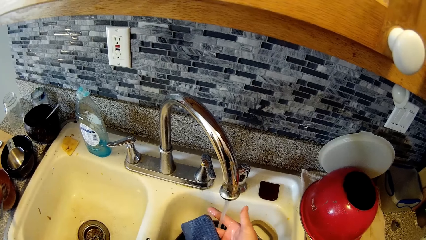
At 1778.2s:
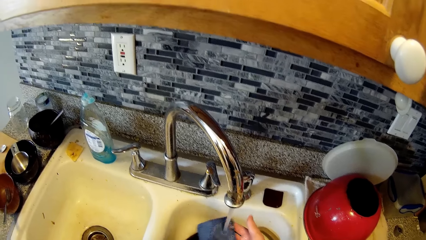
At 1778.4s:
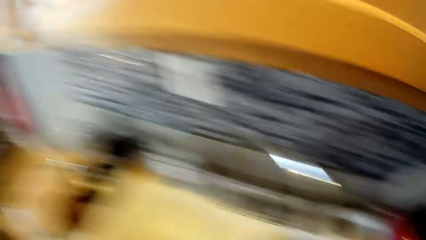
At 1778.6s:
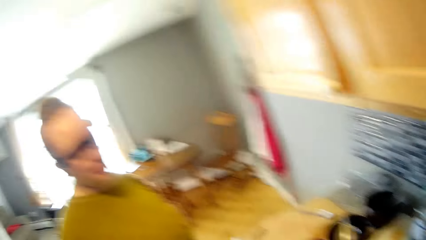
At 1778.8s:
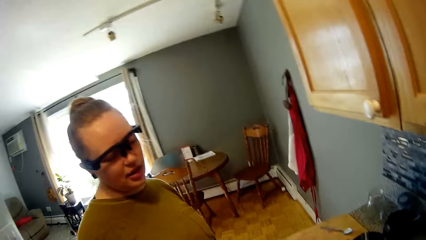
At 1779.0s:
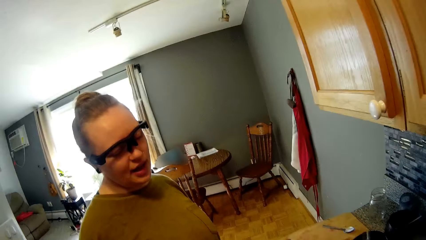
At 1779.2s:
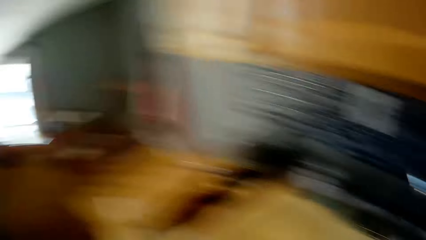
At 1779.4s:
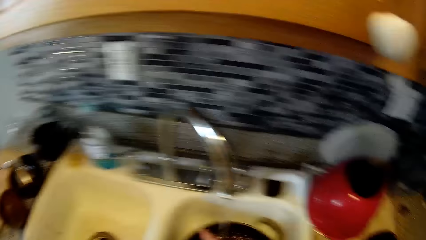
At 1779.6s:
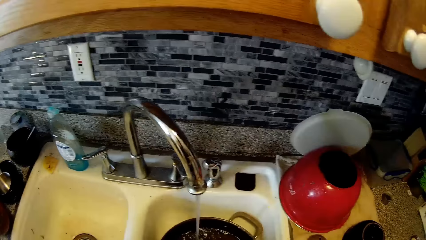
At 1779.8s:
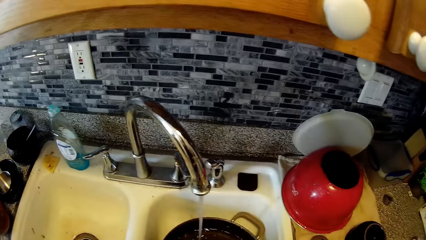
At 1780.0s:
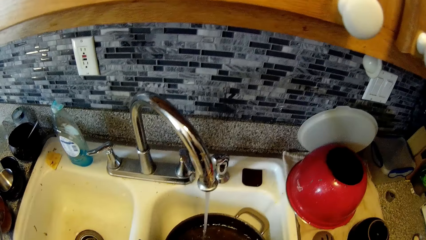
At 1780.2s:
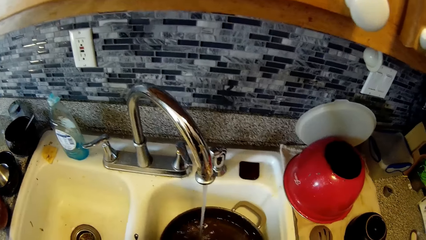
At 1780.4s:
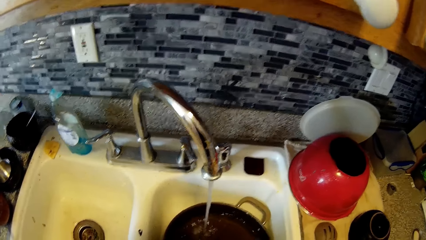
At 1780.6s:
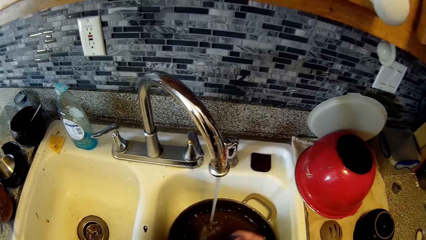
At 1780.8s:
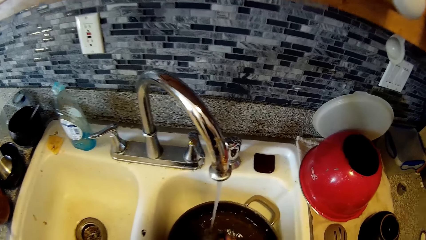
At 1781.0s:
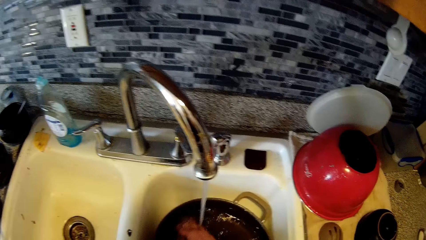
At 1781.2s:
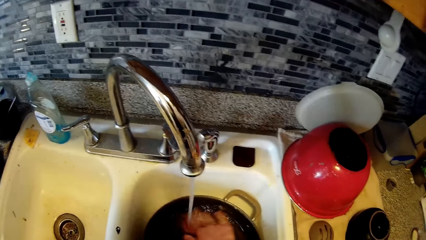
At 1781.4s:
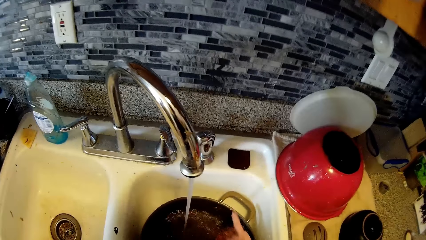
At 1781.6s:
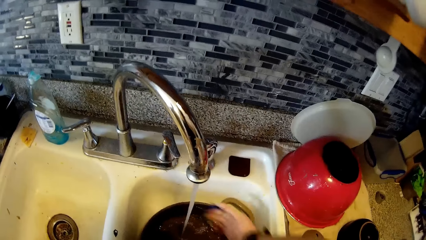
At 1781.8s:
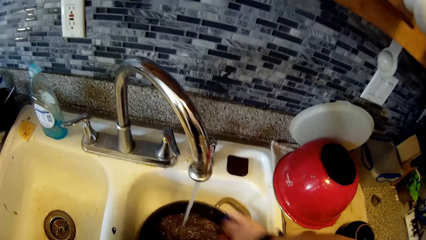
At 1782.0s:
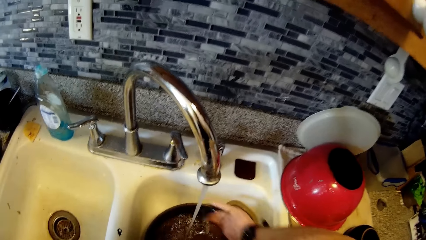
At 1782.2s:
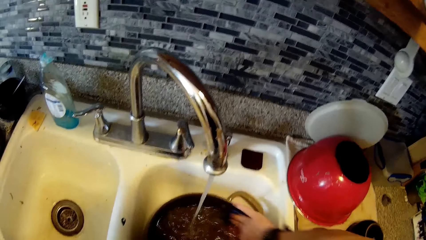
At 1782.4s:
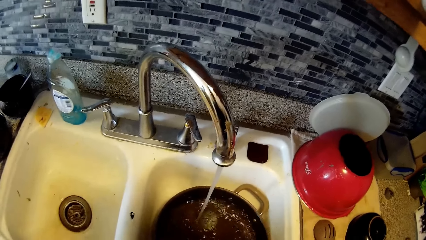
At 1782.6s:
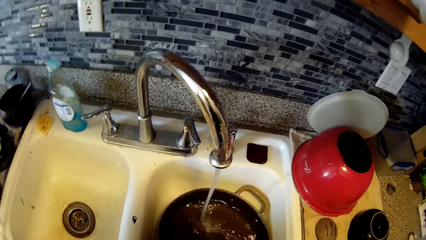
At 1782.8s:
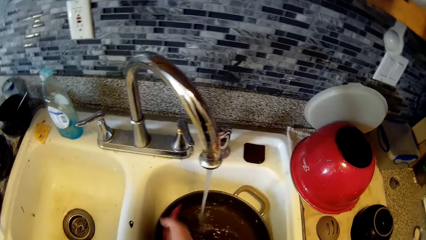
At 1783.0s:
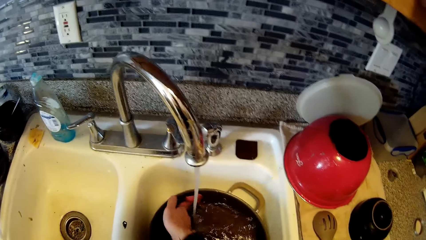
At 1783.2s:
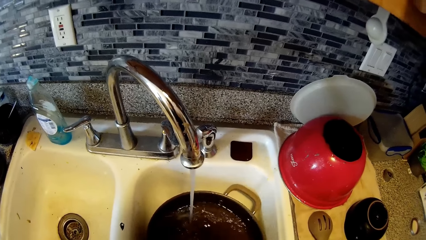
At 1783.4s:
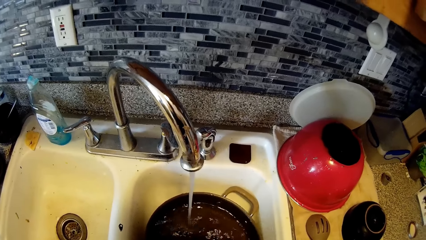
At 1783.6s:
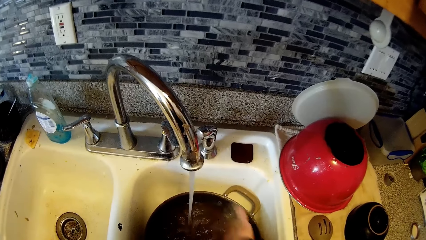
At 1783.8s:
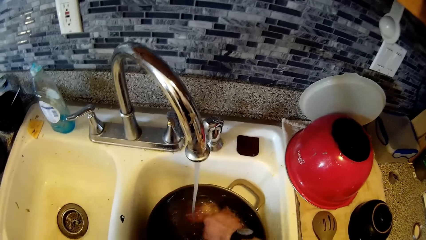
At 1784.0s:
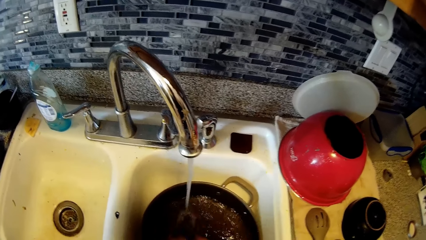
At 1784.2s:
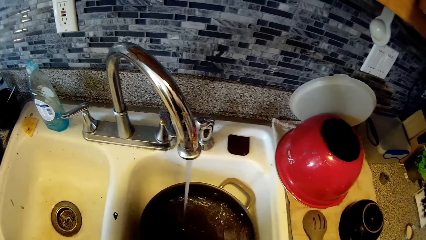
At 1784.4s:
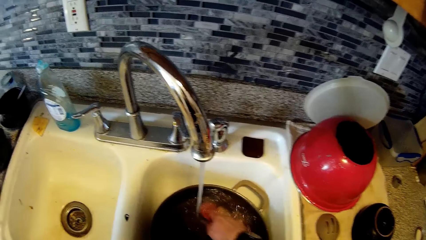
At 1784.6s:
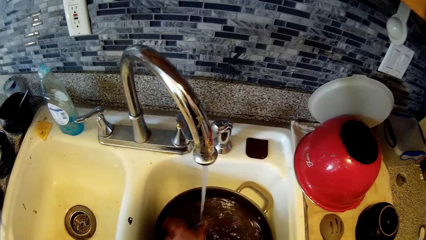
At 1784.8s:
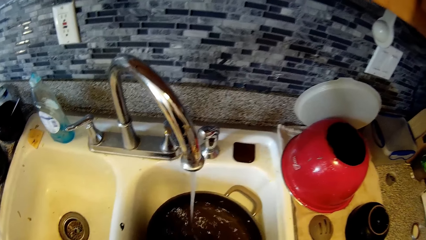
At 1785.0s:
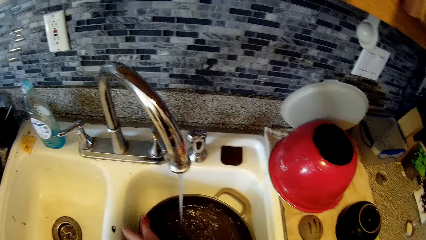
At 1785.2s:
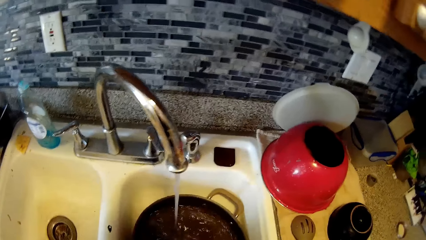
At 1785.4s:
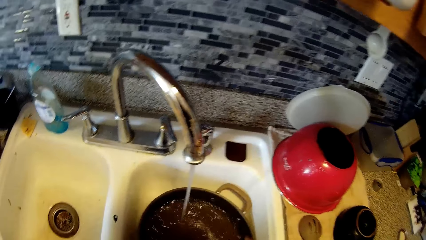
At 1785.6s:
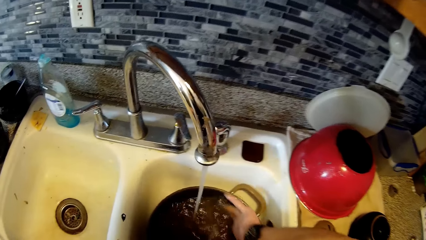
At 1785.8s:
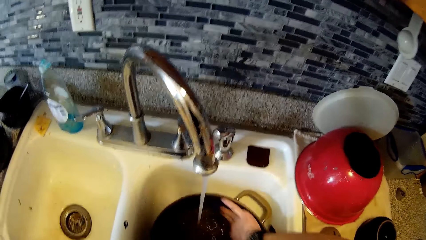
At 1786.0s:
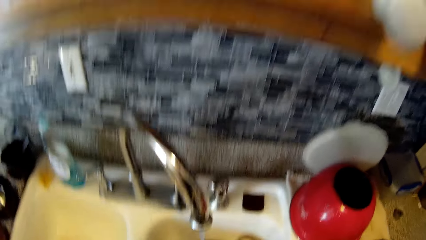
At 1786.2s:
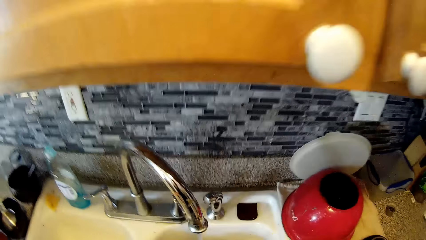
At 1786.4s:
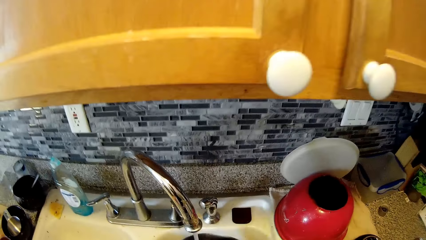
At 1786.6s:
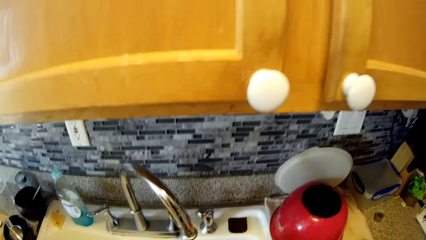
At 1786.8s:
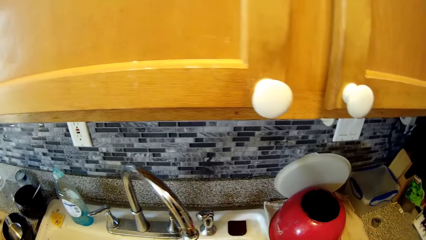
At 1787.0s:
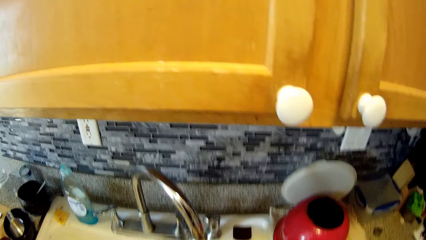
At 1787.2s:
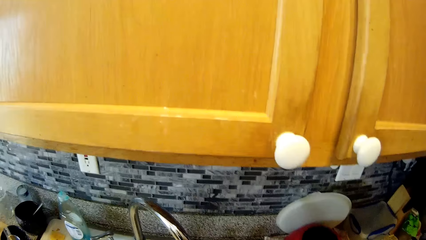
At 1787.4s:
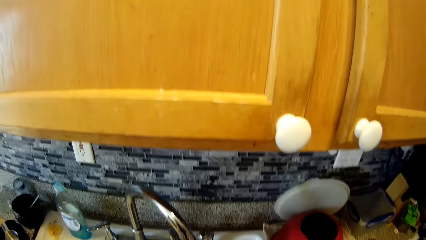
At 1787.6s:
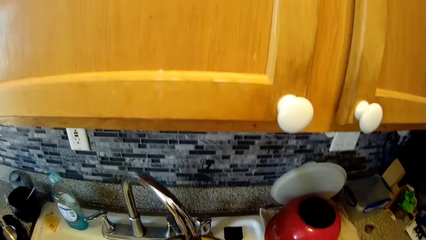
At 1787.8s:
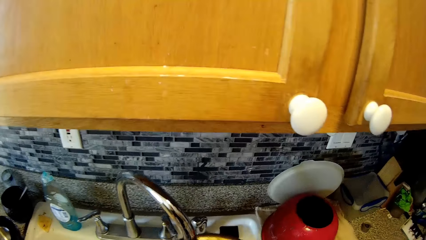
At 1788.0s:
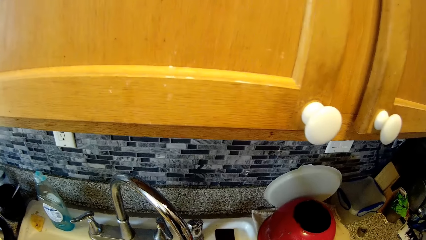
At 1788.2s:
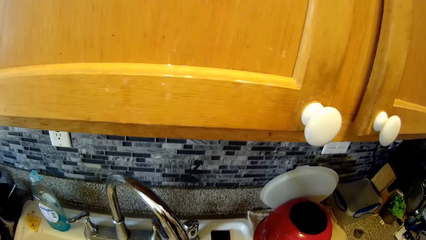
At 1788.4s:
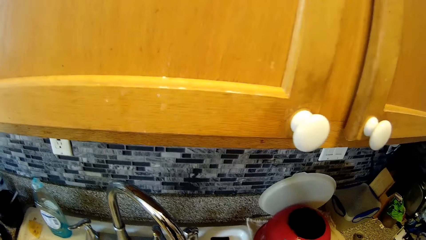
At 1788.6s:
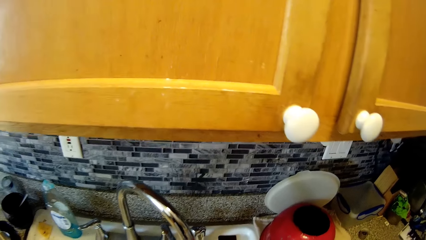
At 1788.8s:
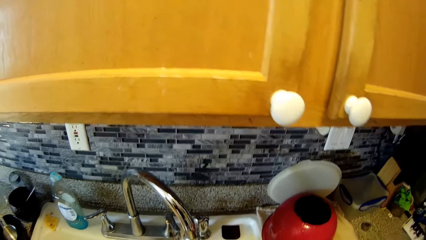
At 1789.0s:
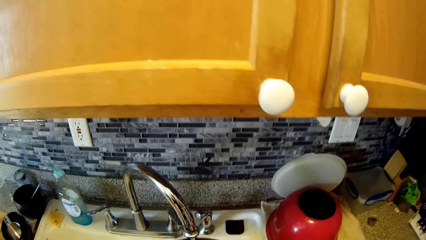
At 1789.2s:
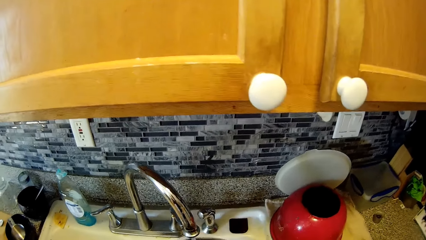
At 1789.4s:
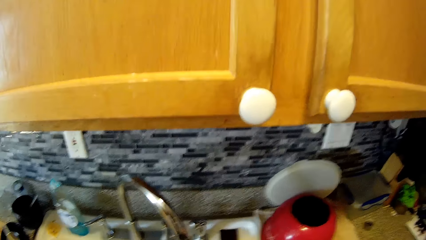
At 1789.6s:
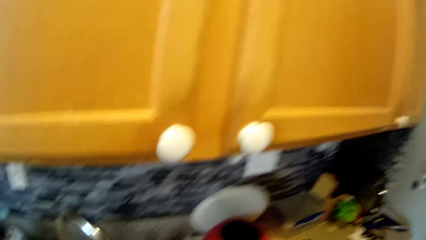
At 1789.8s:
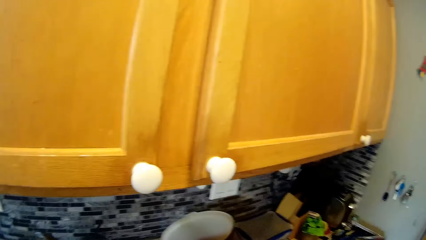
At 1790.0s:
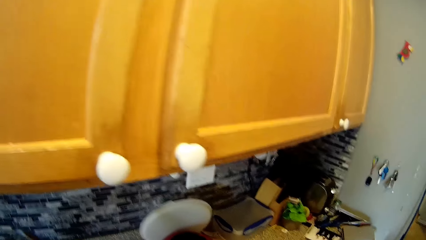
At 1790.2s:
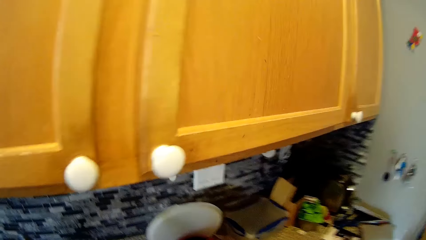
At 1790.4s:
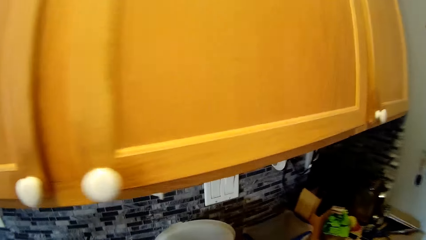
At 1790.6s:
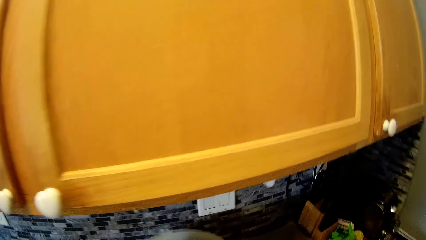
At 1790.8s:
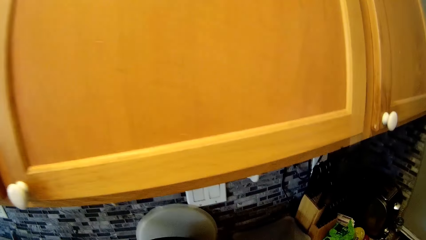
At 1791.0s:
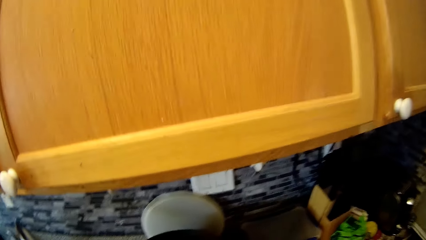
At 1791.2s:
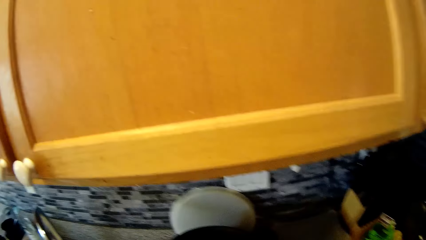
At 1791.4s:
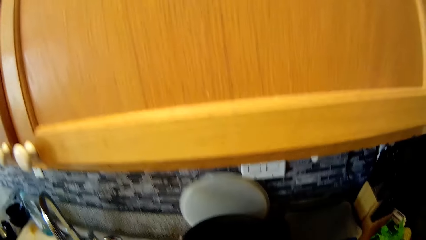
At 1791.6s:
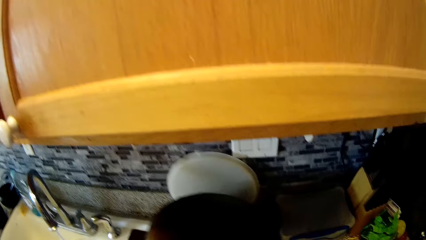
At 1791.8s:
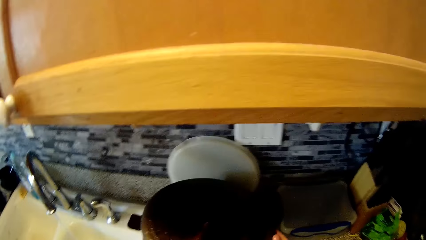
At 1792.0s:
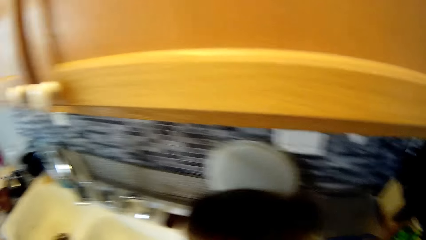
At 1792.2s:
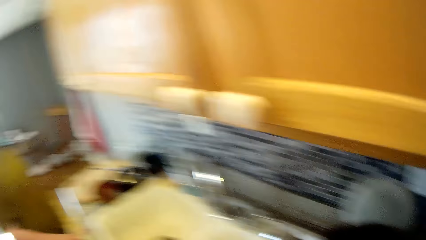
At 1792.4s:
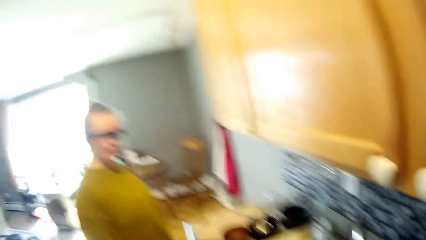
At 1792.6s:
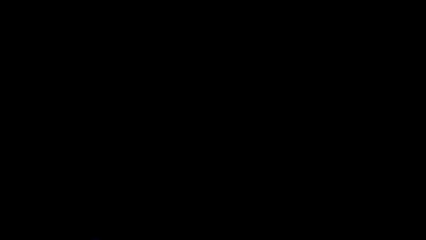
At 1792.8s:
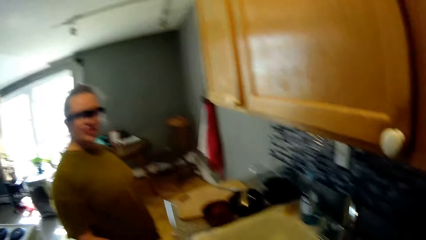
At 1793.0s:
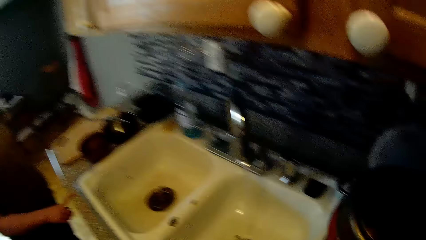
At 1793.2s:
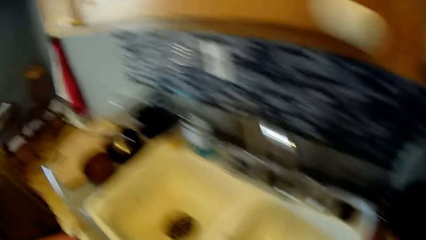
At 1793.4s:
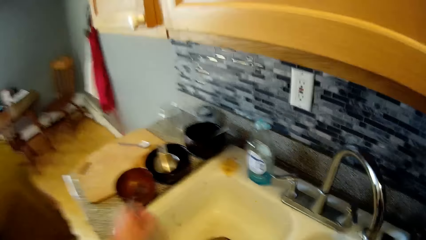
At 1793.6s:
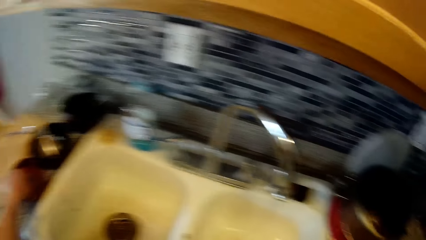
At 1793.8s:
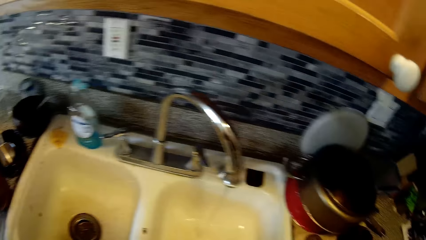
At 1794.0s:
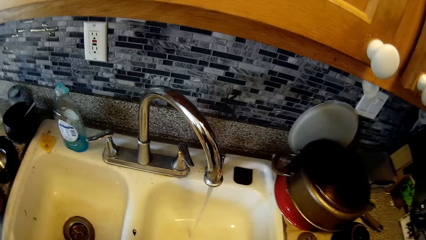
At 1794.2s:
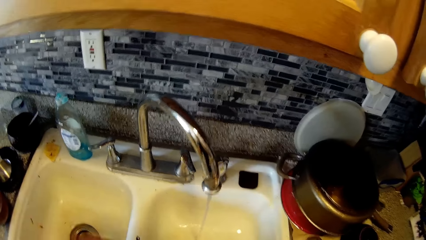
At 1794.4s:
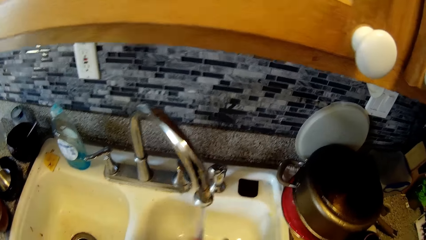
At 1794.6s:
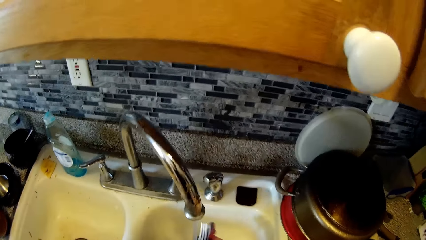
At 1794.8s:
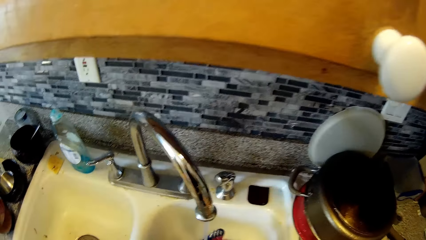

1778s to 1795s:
The camera wearer rinses a pan or cooking pot. They keep the pan on the countertop.
